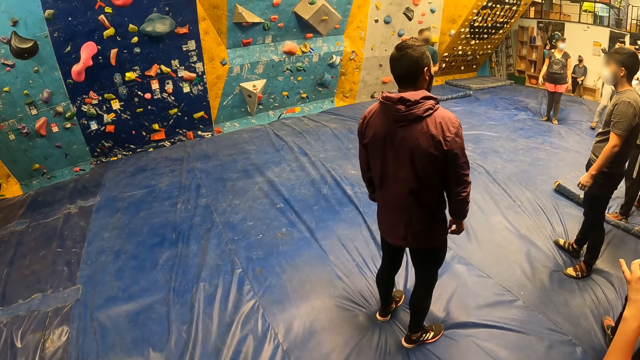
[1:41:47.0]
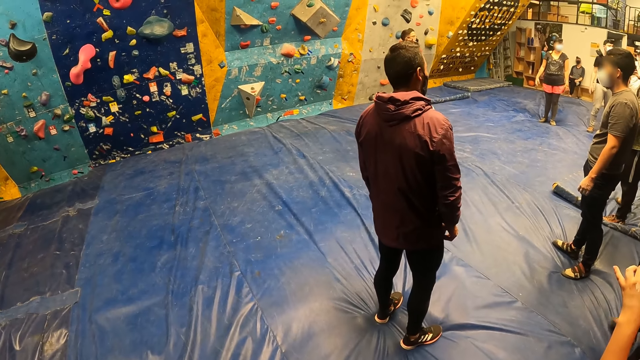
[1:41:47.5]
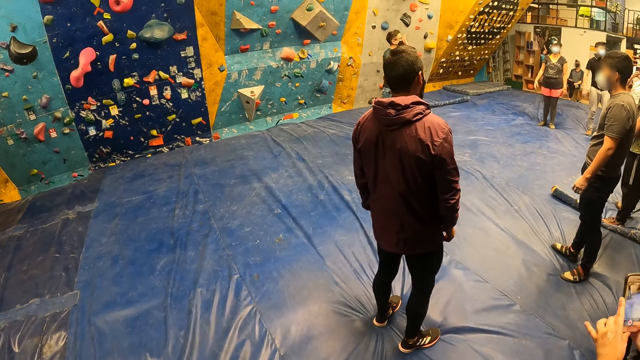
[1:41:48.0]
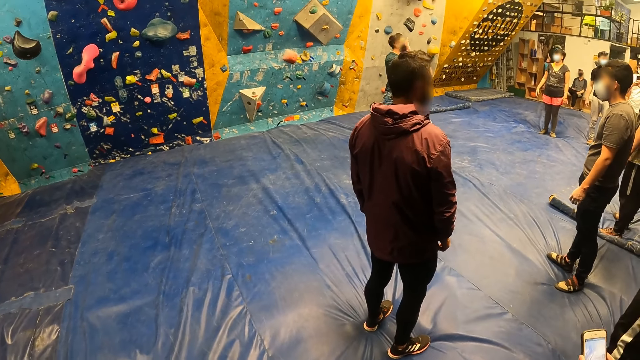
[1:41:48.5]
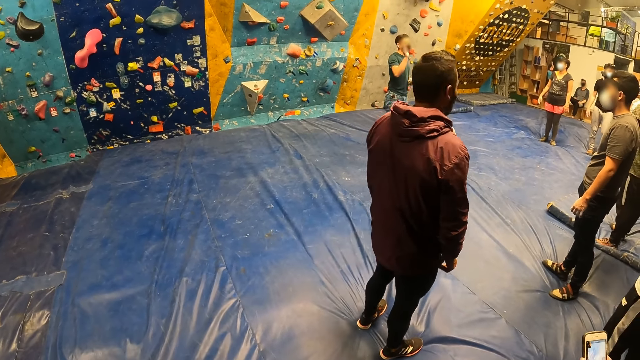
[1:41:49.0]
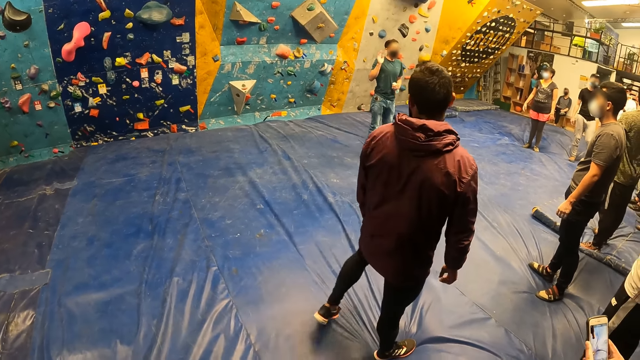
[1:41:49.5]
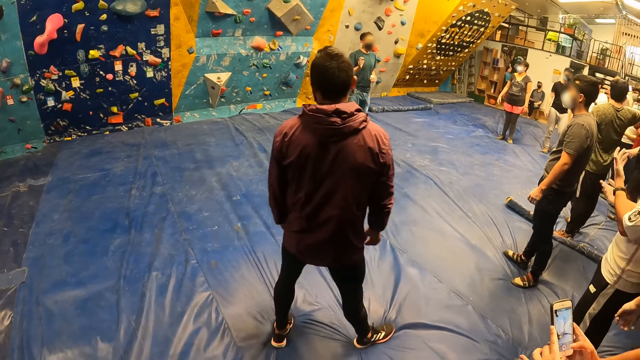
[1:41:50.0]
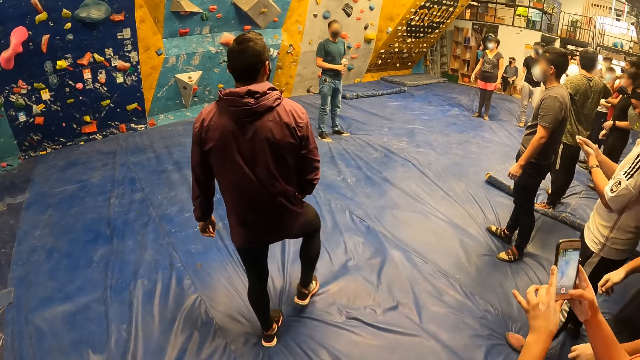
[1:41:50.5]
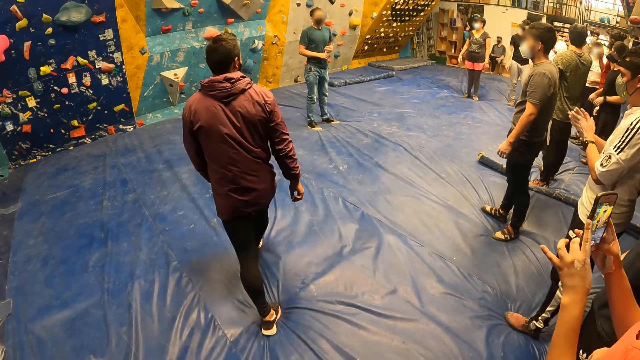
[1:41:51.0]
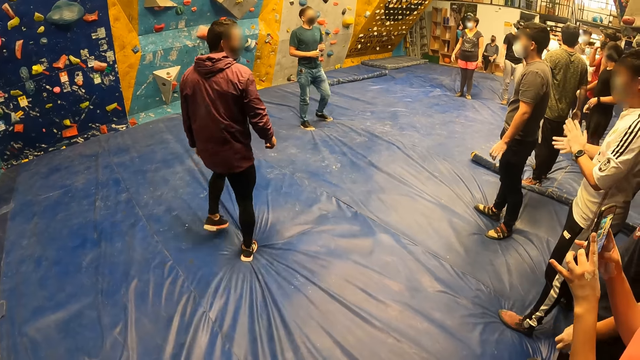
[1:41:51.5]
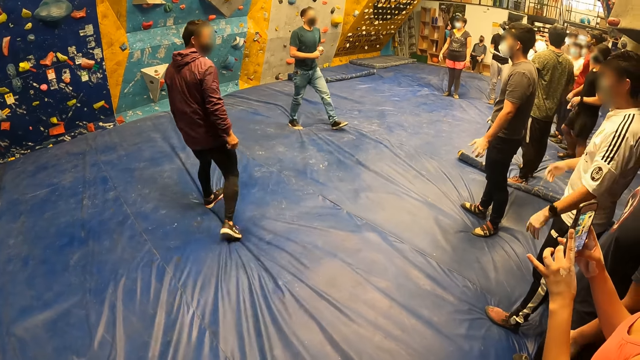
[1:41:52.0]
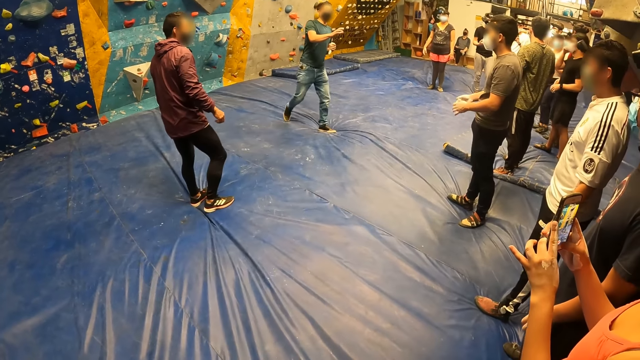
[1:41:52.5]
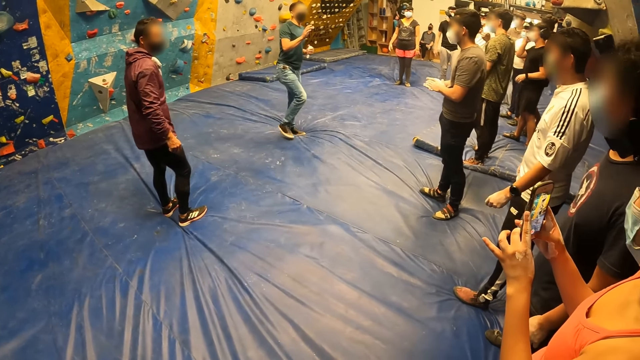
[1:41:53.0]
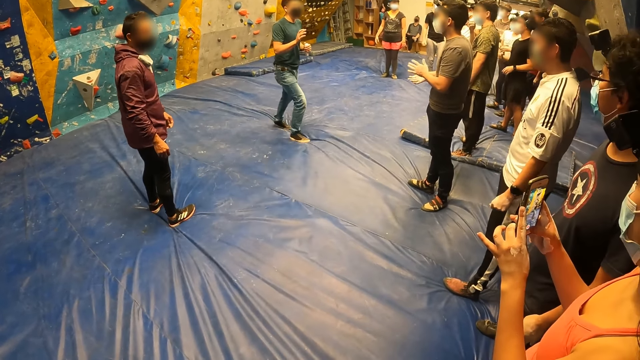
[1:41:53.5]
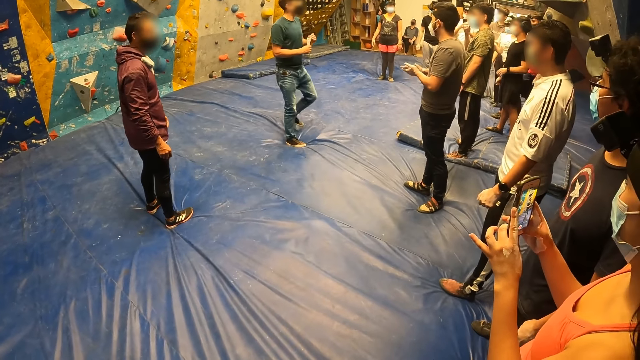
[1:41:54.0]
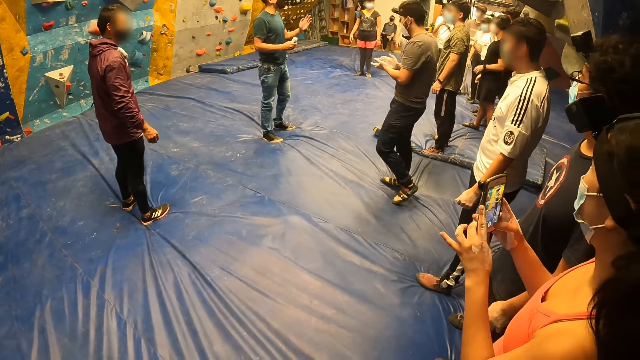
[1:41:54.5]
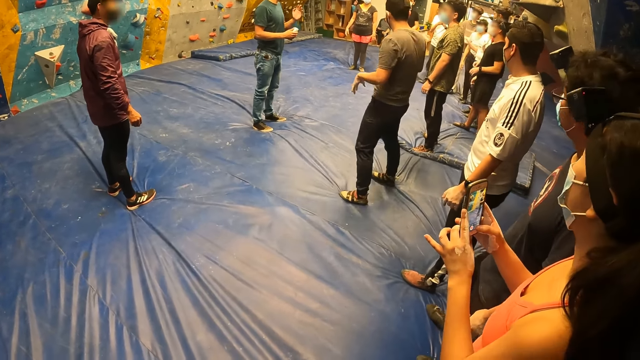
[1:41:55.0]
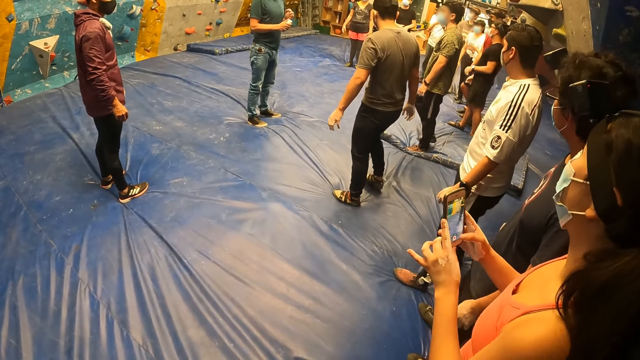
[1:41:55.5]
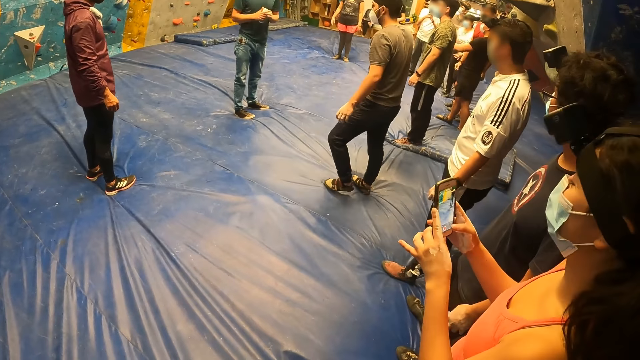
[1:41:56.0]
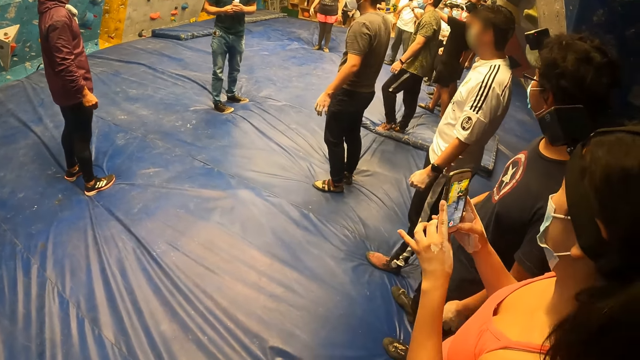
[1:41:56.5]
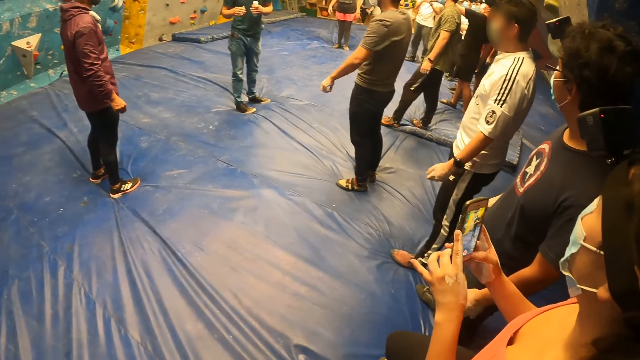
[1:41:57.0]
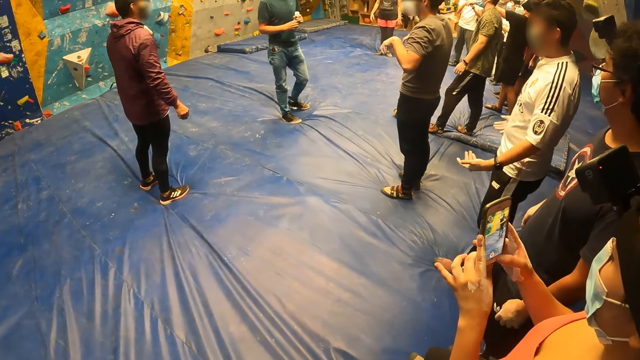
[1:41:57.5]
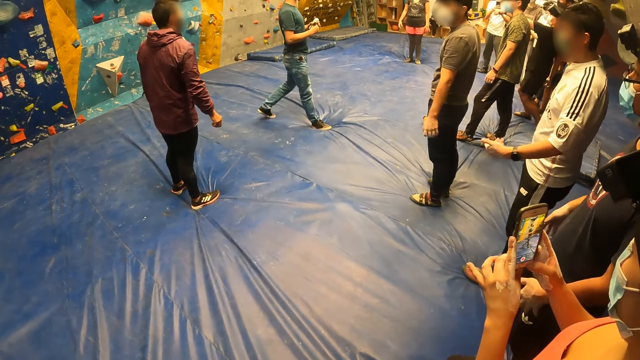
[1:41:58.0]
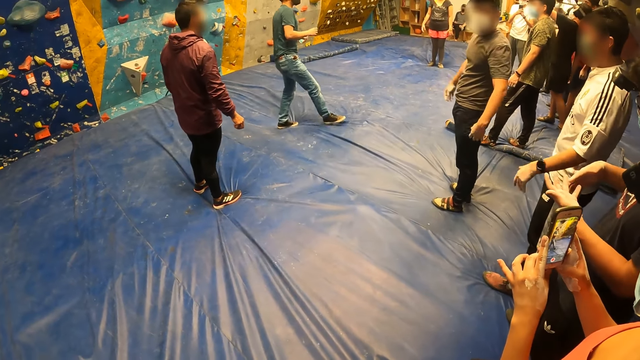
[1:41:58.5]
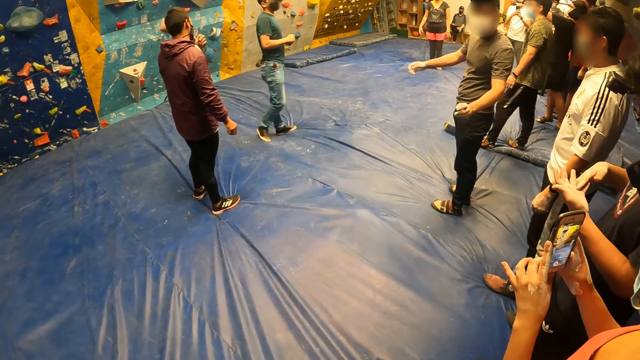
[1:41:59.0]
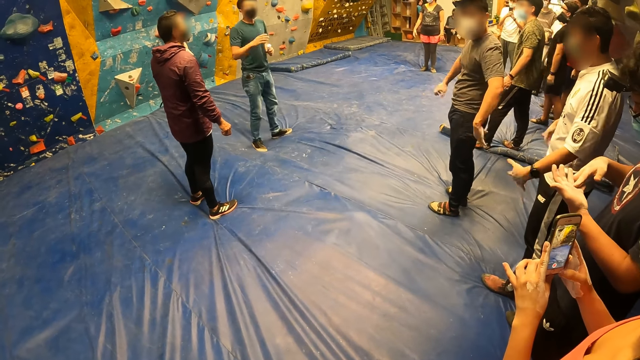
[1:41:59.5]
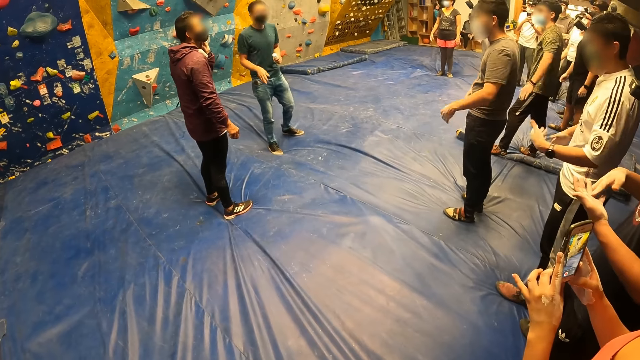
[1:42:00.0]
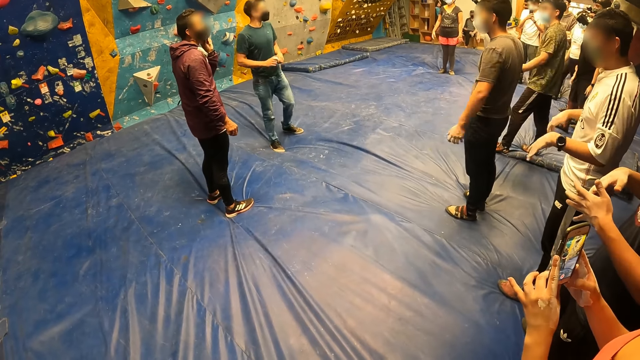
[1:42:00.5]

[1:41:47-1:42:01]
A person walks across the room. Another person interacts with the crown. Another person takes a video with the phone.

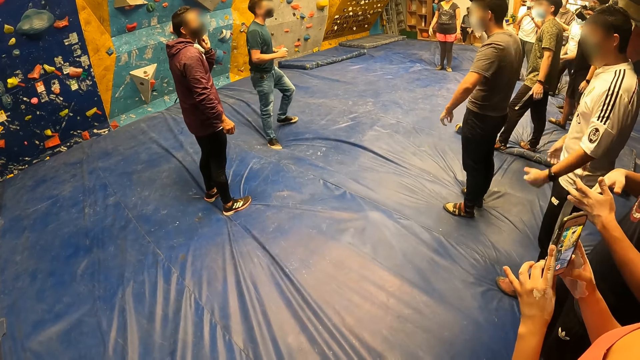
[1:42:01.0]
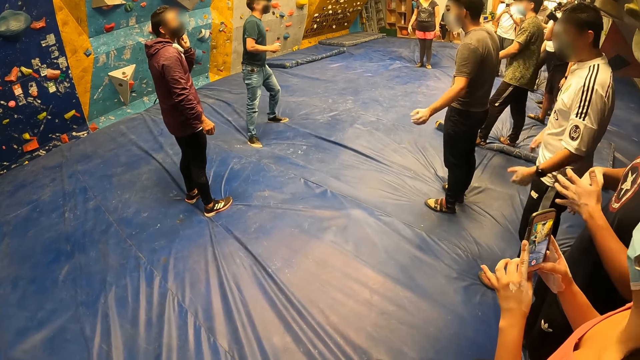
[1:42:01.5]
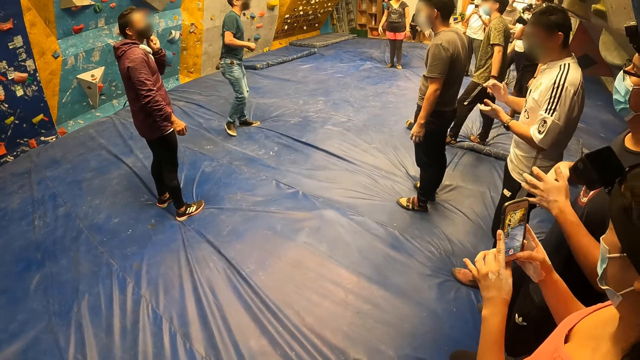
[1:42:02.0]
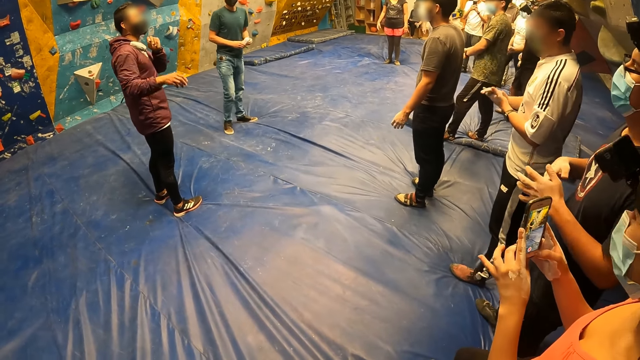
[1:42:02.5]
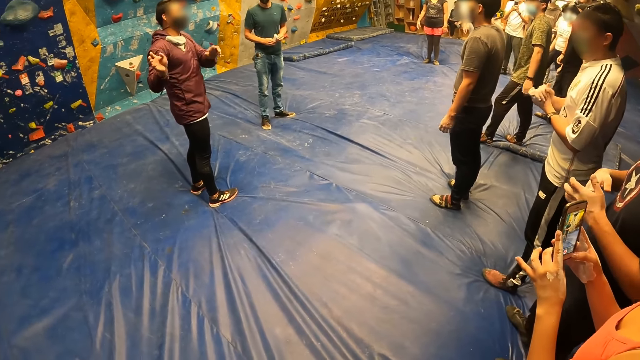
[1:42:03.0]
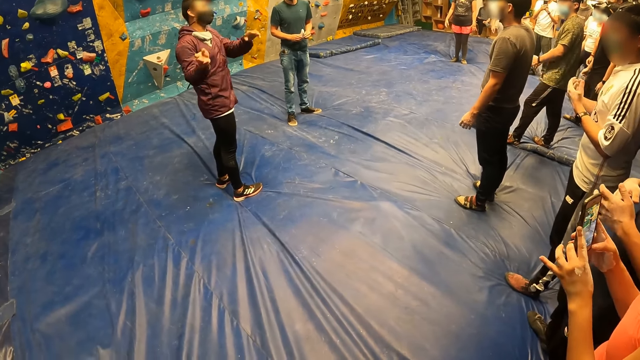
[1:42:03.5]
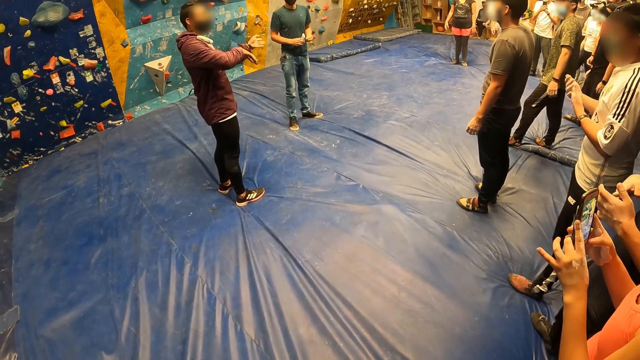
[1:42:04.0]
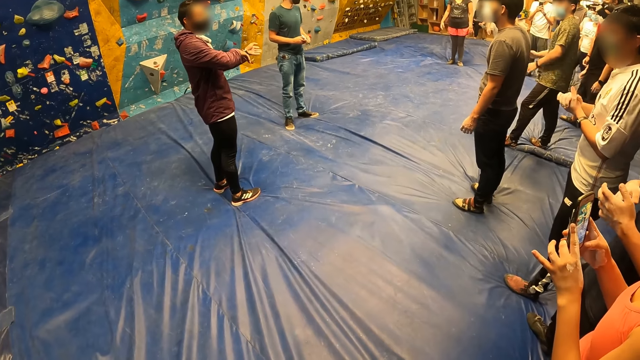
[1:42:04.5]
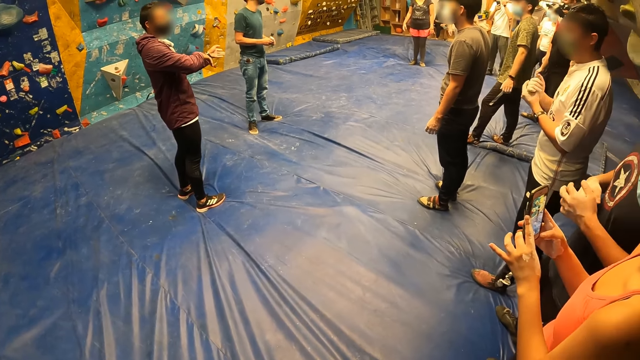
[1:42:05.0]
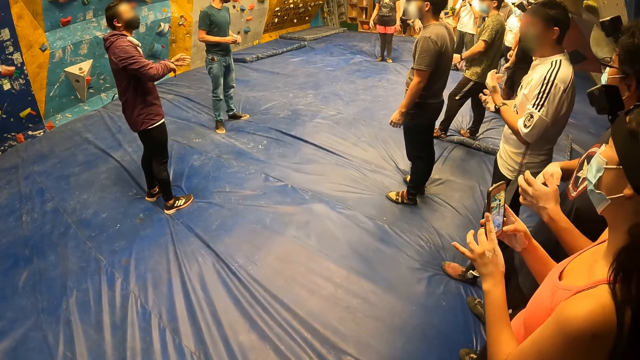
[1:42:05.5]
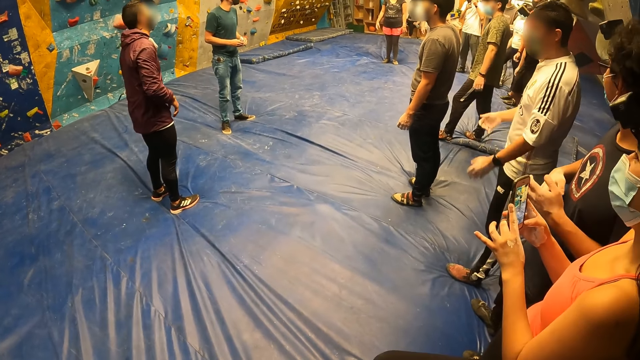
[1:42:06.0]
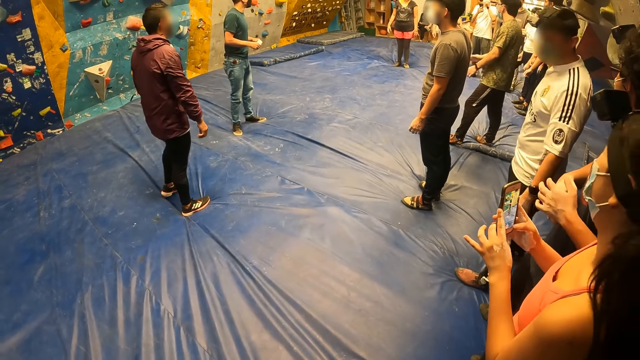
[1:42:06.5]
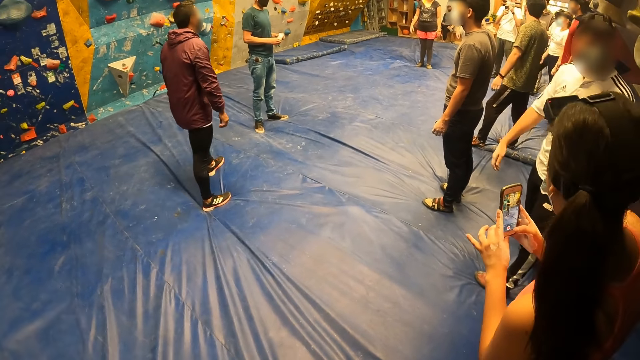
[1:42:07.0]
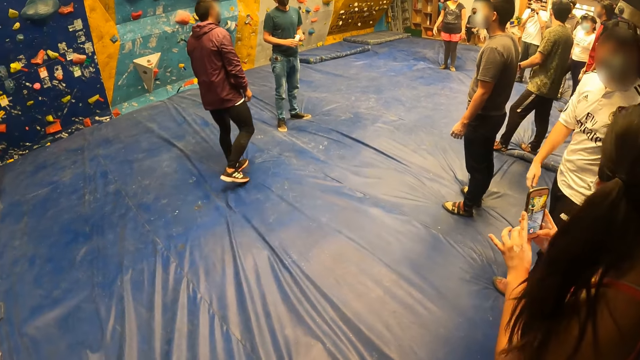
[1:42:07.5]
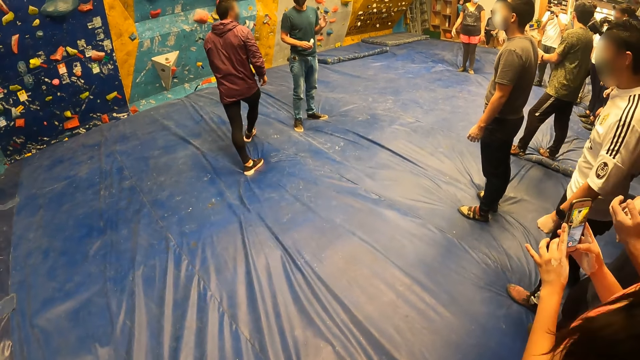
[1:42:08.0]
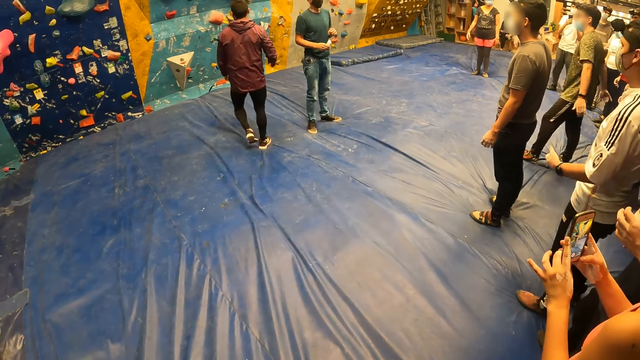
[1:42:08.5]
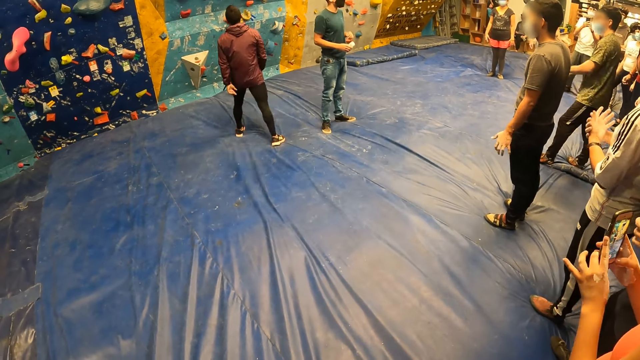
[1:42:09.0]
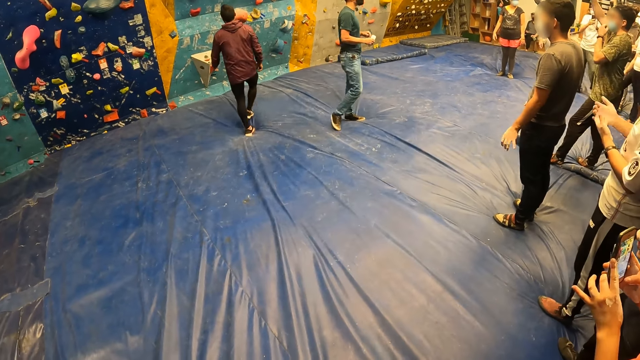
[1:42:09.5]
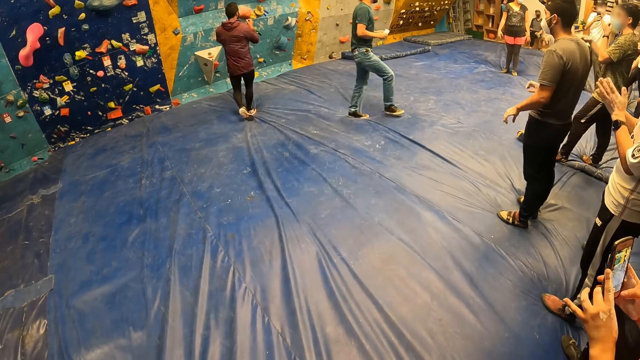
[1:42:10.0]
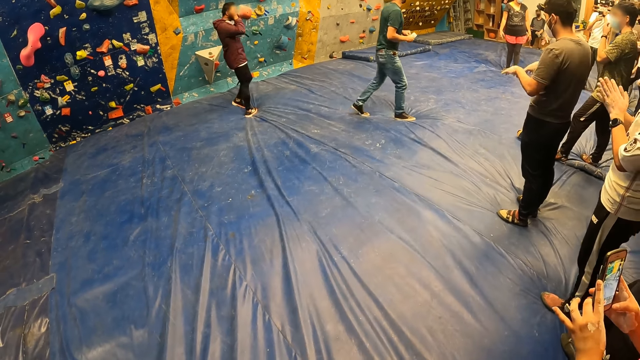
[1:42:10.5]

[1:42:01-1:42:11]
A person walks towards the bouldering wall.
